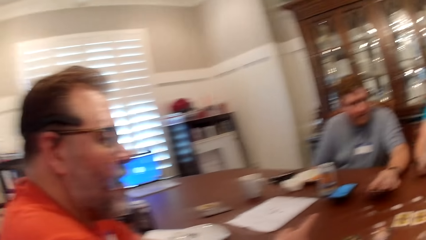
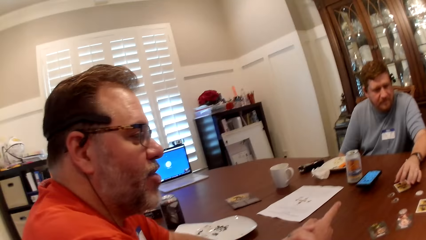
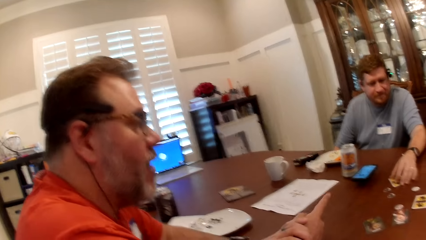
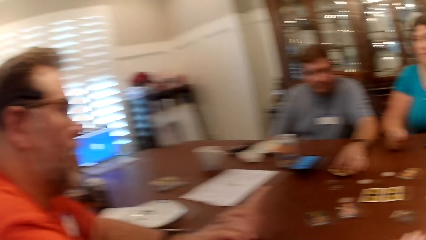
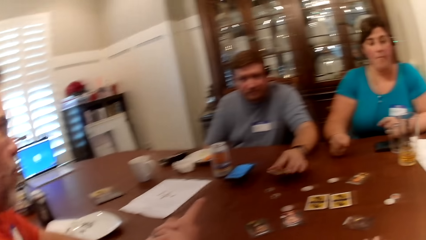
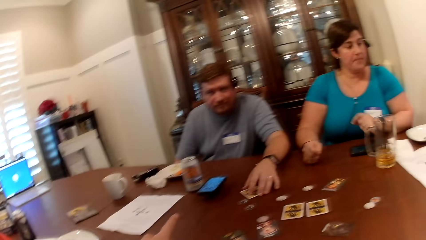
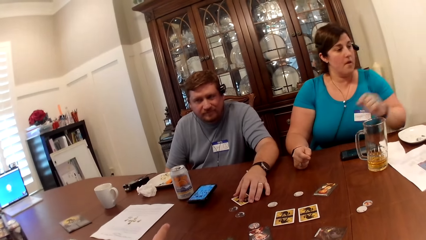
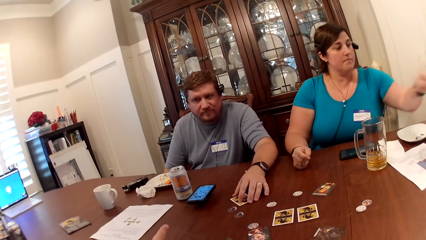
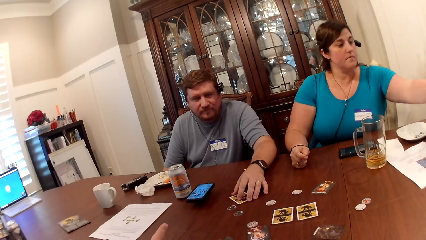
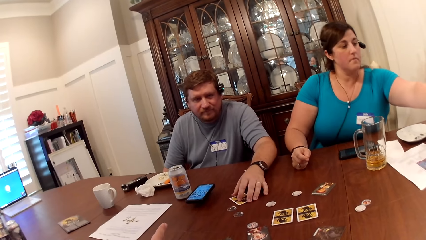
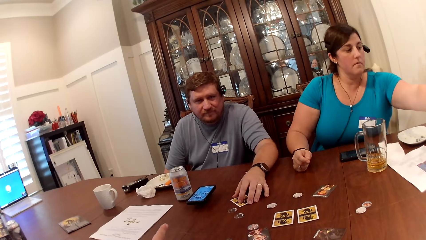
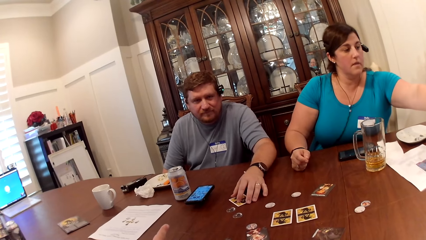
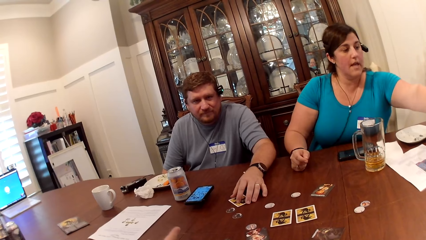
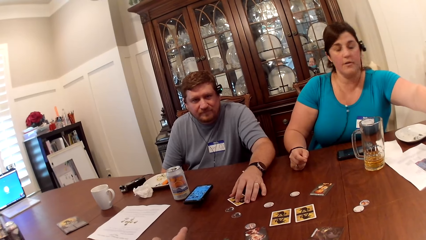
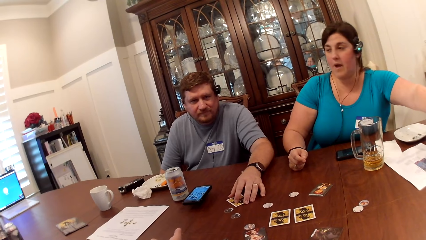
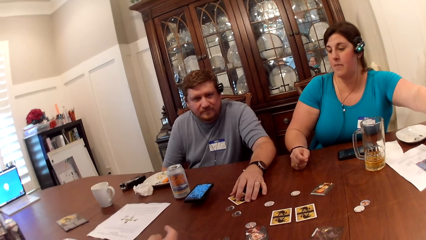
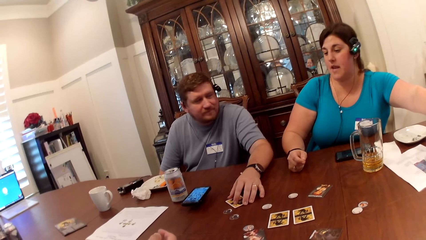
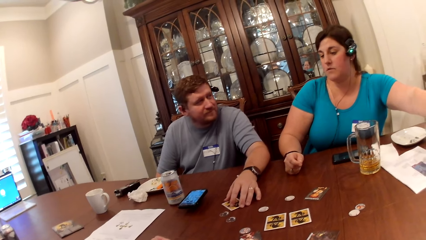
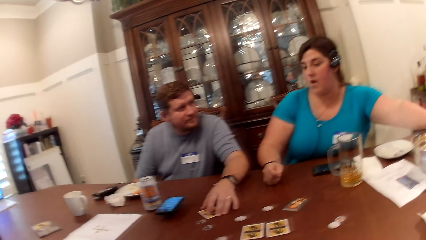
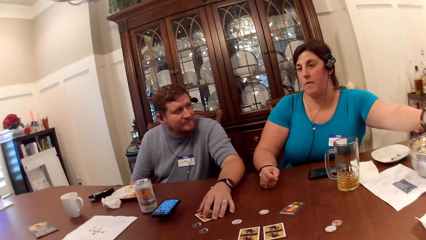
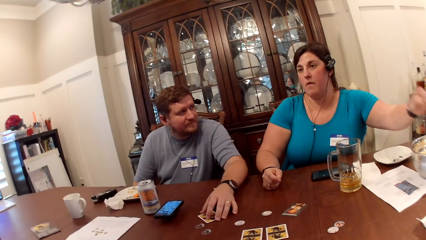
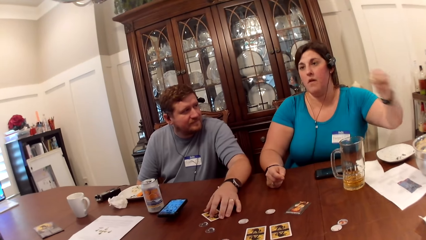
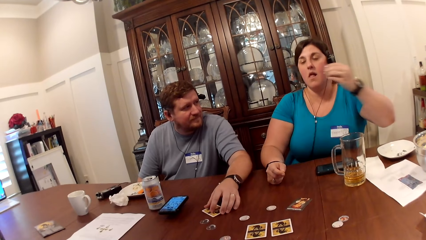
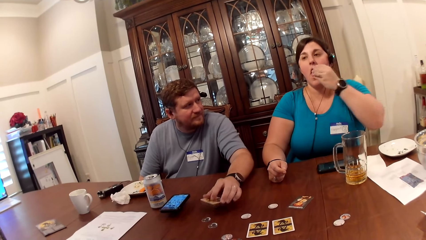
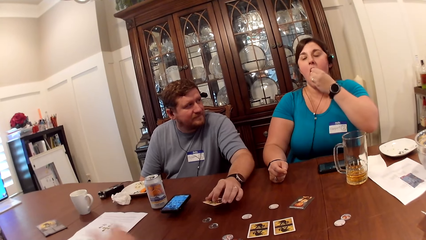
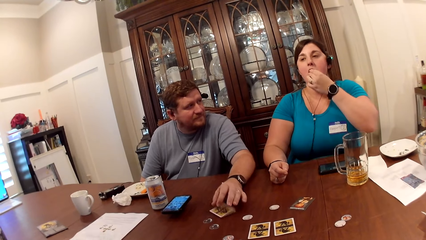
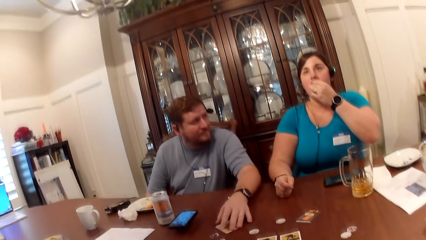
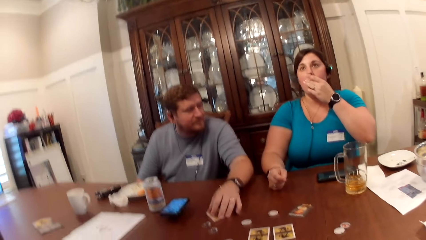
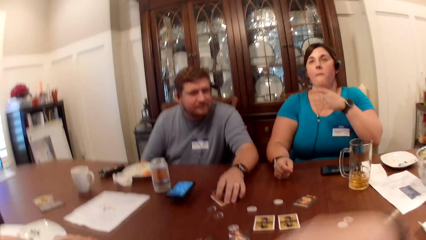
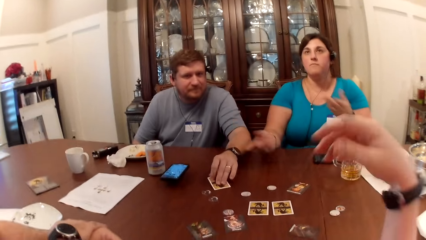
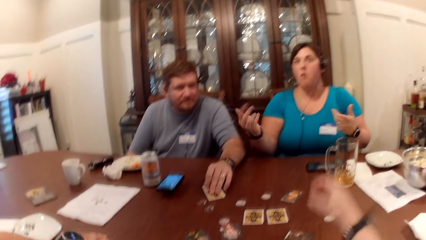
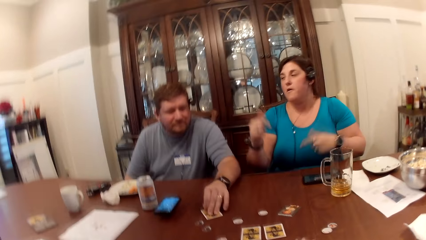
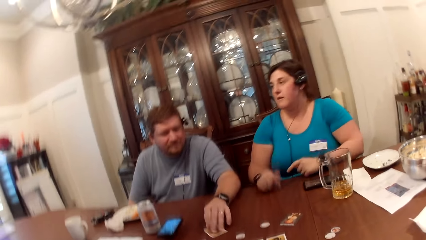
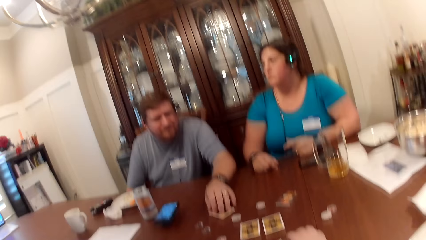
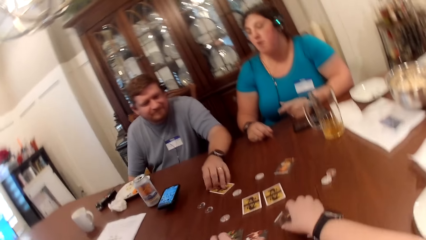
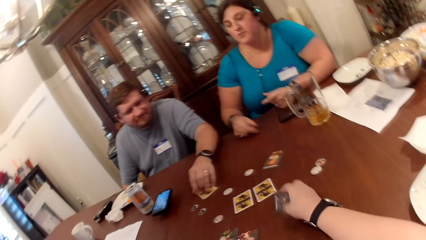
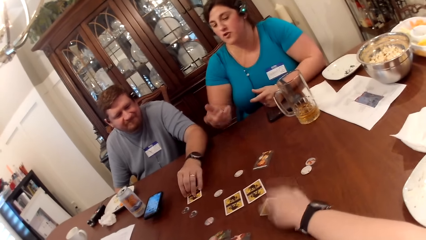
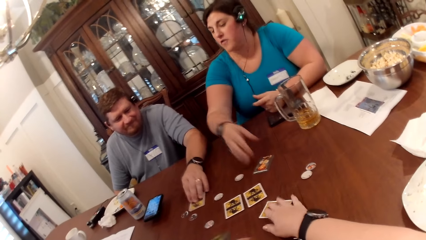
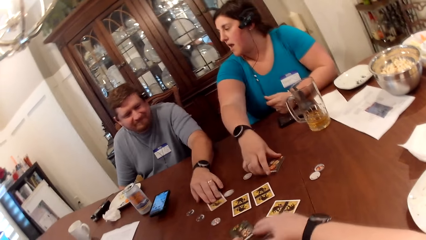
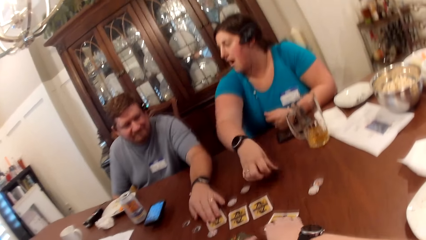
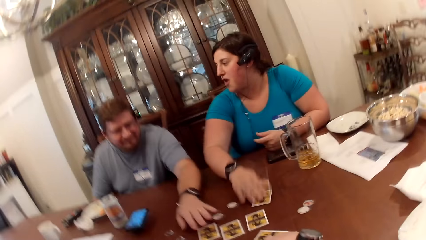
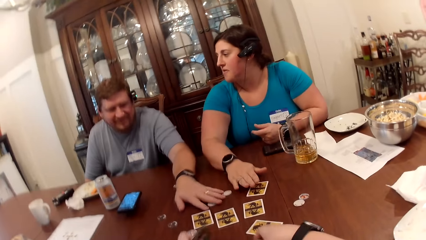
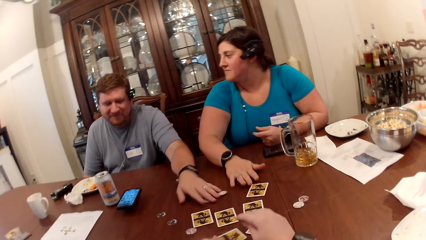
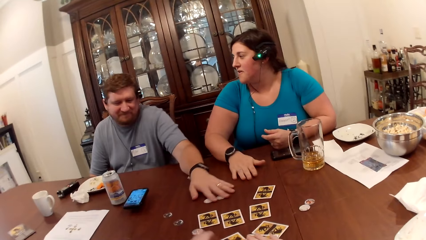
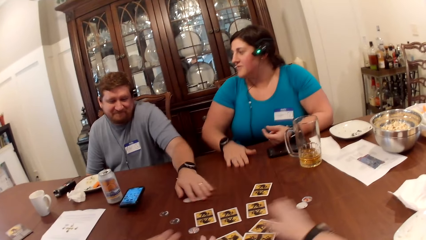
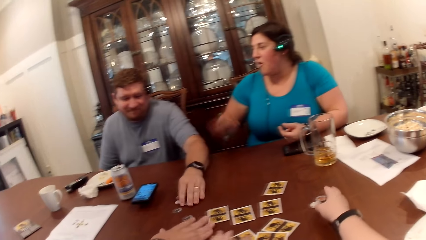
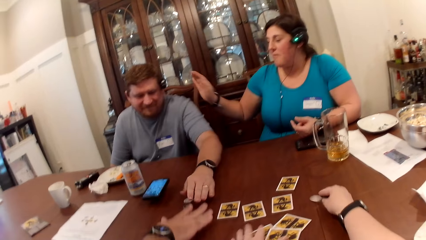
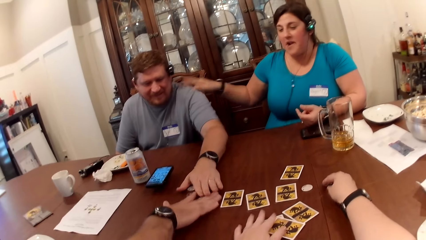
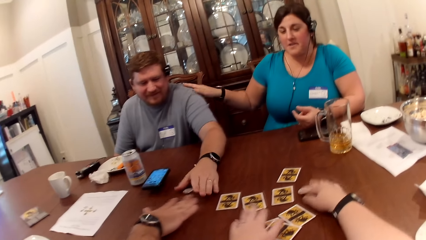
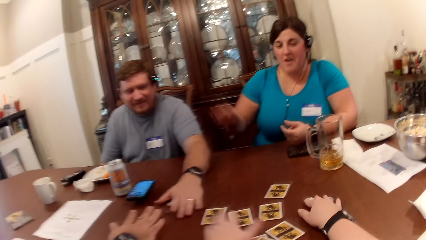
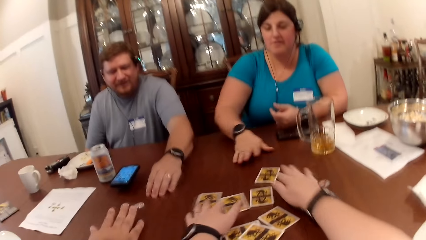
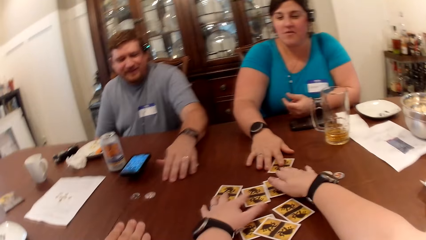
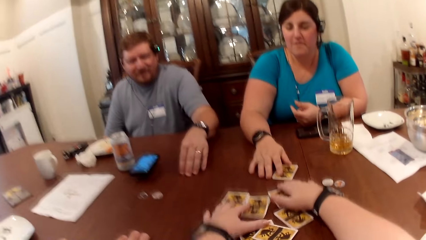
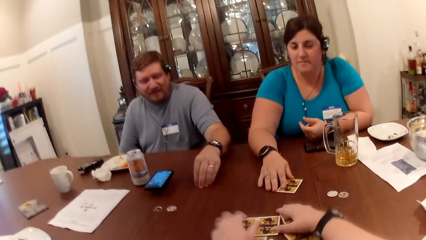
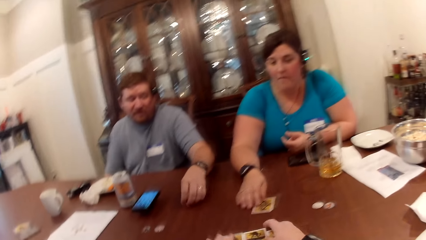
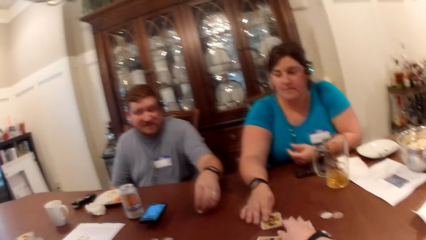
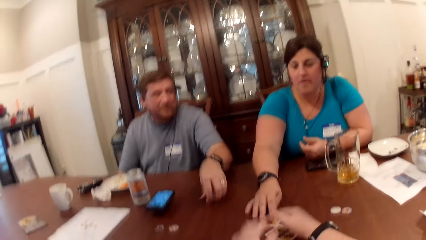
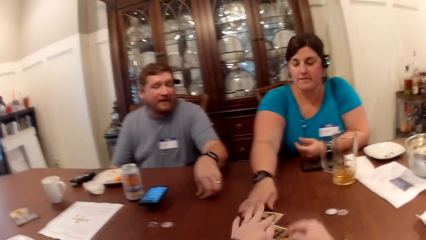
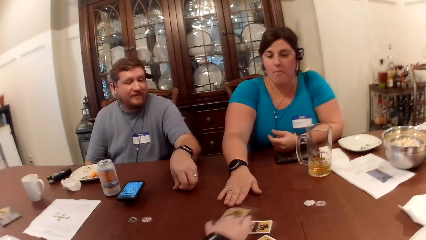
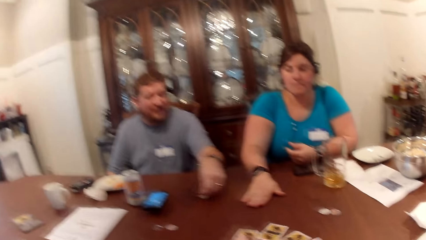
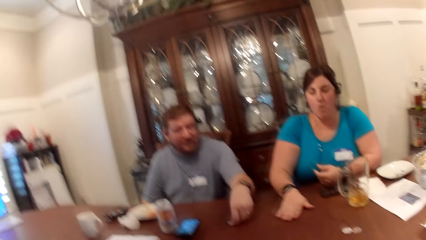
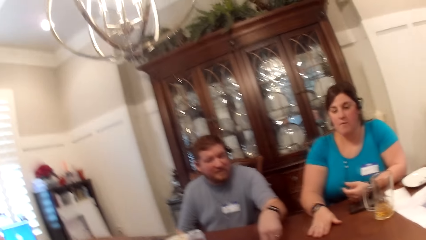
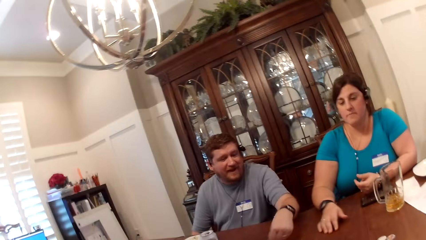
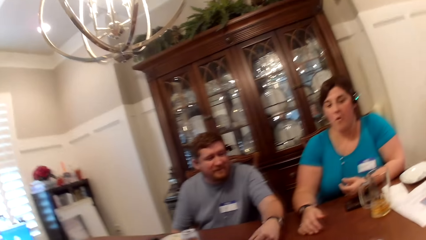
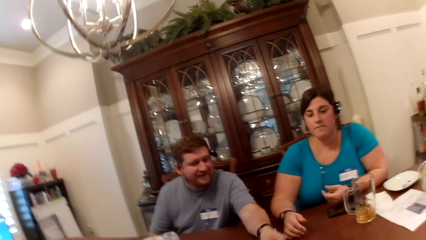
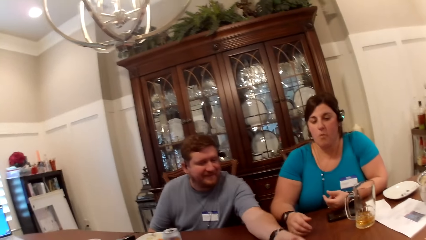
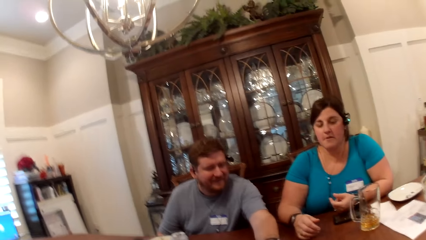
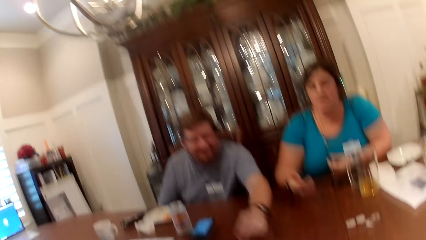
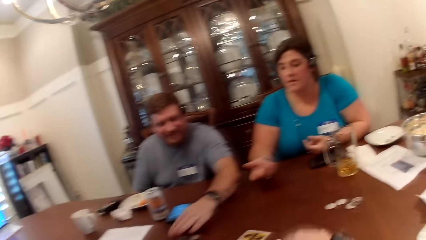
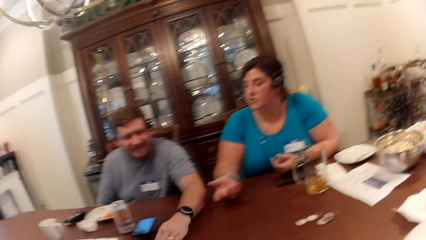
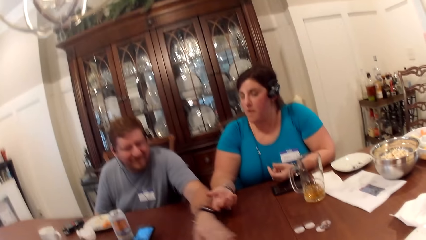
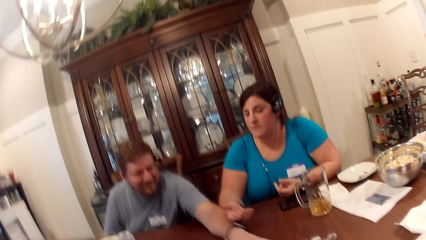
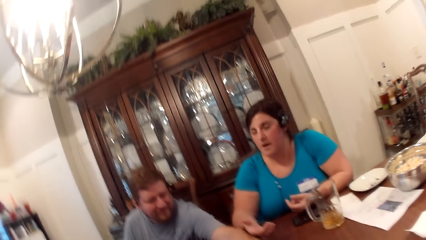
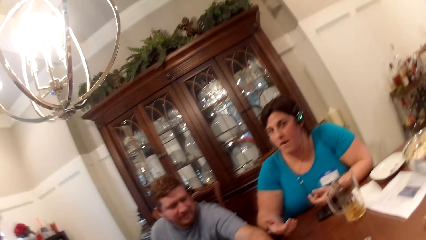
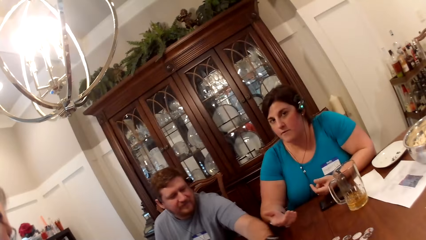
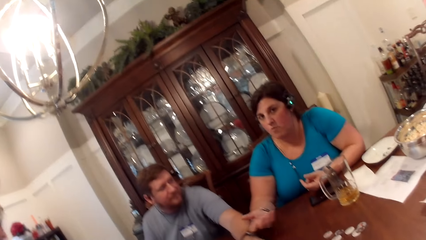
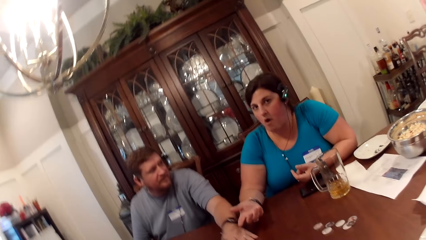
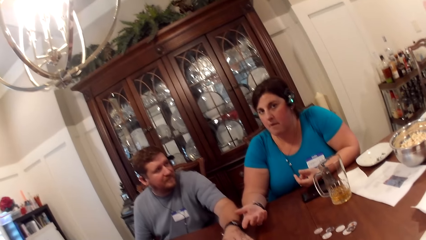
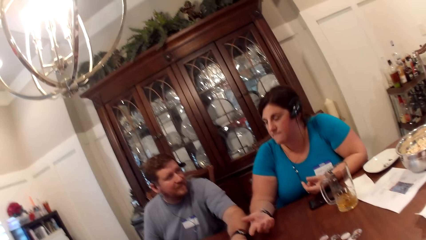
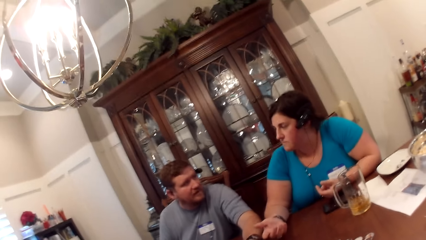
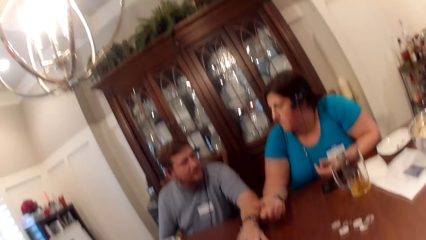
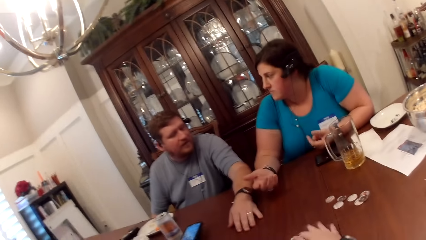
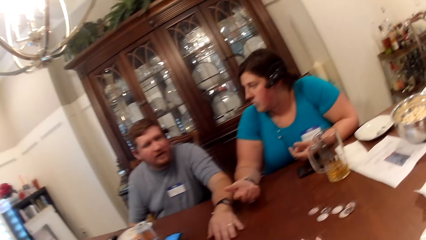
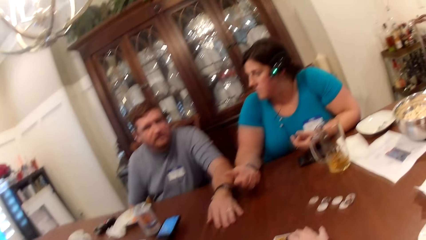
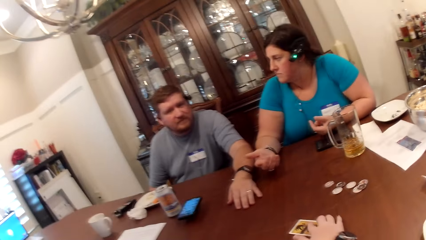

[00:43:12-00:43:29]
A man points to another man. The other man taps on the table with the card in his left hand. The camera wearer looks aside, looks forward. A woman eats some popcorn with her left hand. The camera wearer moves a hand down. They shuffle the cards on the table with both hands, lift up a card and put the card on the table. The woman flips the card on the table with her right hand. The other man arranges some coins on the table with his left hand. The camera wearer moves the card up and moves a hand on the table. The woman pats the other man on his back with her right hand. The camera wearer holds the card. They hold the card again. They interact with the other man, the first man and the woman. They move a hand, move cards on the table. The woman passes a card on the table to the camera wearer with her right hand. The other man moves two coins on the table with his left hand. The camera wearer picks the card from the woman, moves cards on the table, looks around and moves hands on the table.
